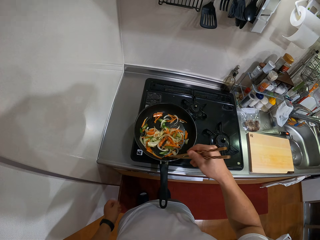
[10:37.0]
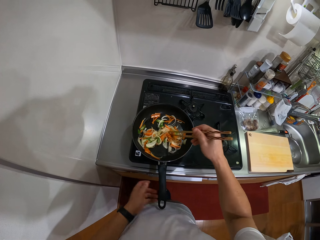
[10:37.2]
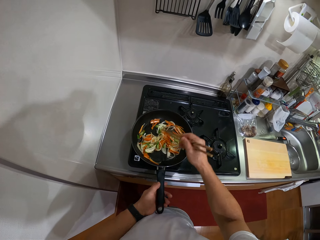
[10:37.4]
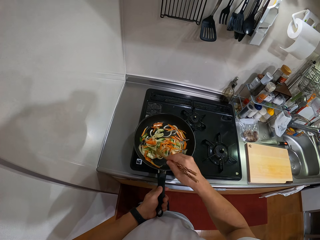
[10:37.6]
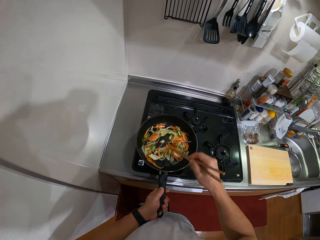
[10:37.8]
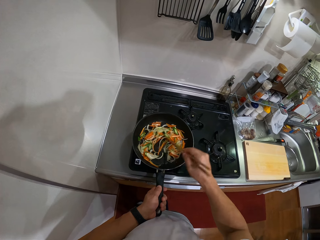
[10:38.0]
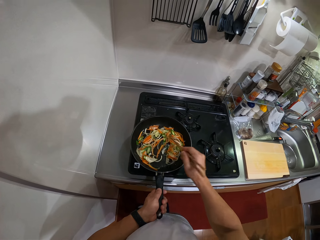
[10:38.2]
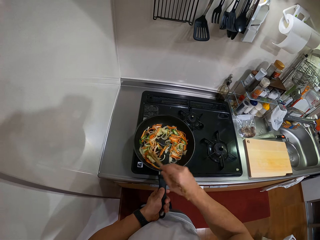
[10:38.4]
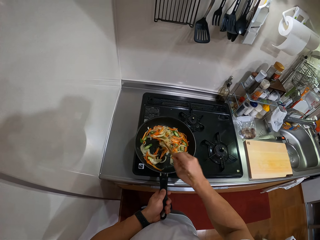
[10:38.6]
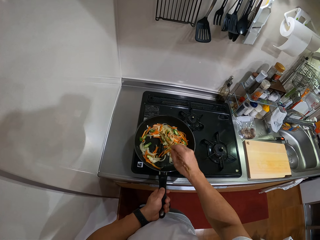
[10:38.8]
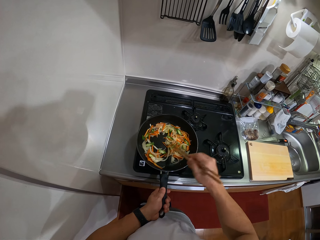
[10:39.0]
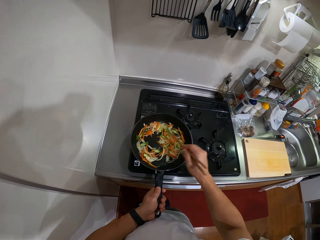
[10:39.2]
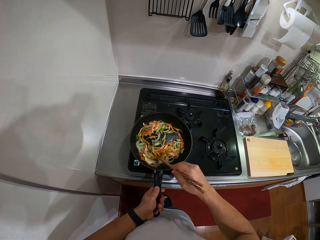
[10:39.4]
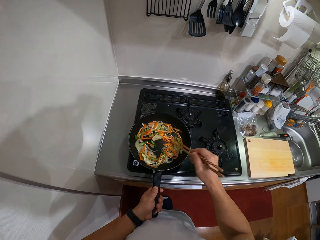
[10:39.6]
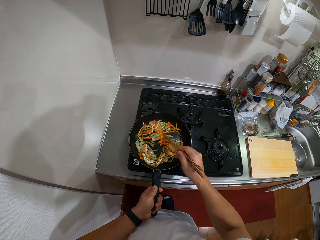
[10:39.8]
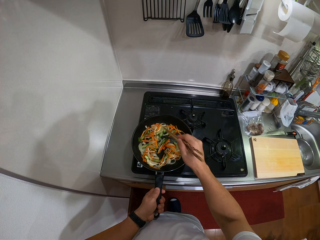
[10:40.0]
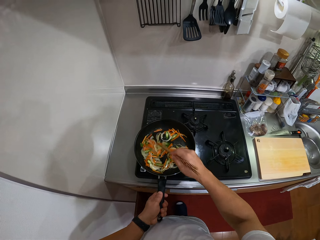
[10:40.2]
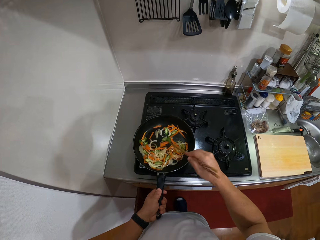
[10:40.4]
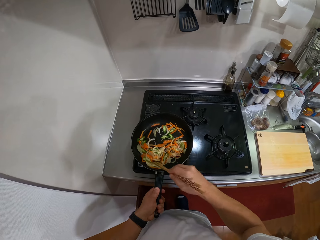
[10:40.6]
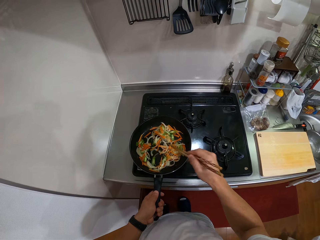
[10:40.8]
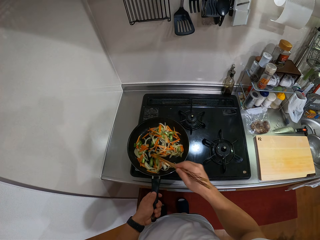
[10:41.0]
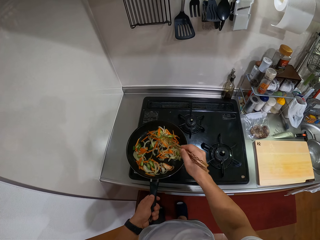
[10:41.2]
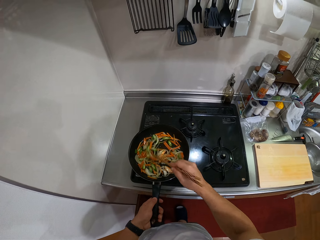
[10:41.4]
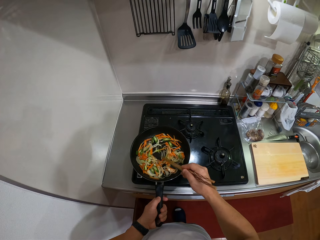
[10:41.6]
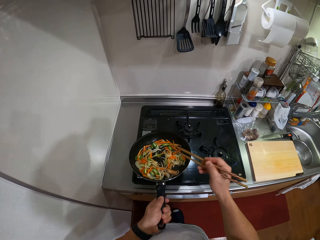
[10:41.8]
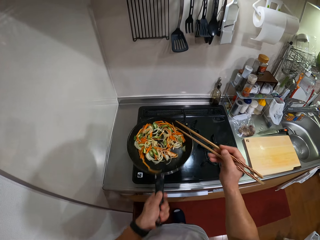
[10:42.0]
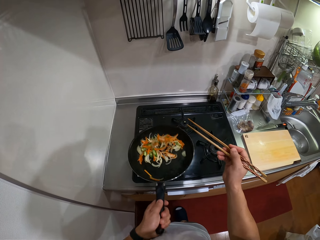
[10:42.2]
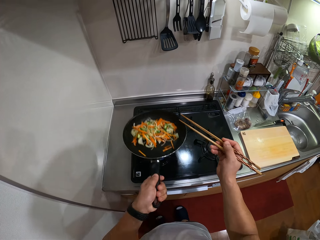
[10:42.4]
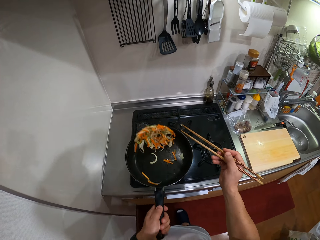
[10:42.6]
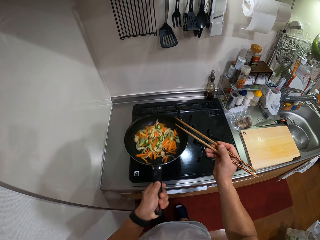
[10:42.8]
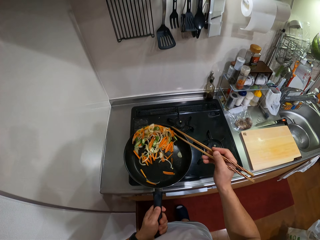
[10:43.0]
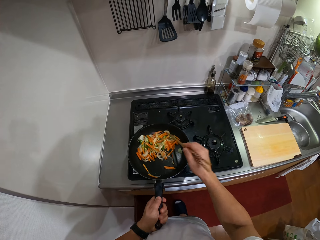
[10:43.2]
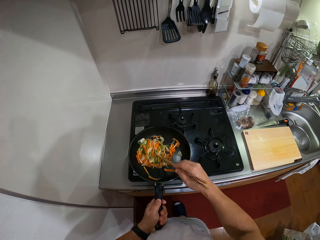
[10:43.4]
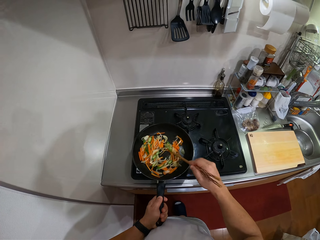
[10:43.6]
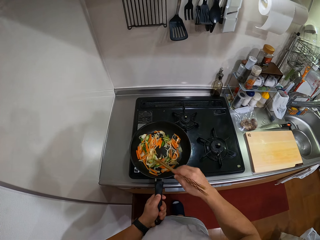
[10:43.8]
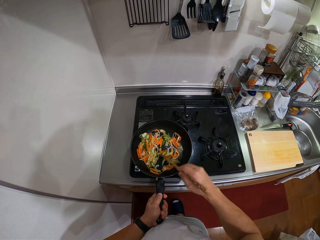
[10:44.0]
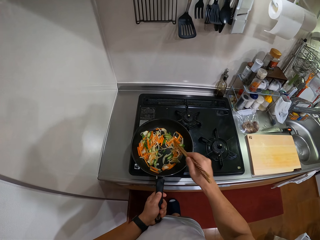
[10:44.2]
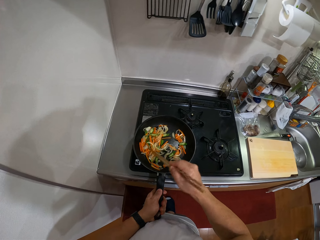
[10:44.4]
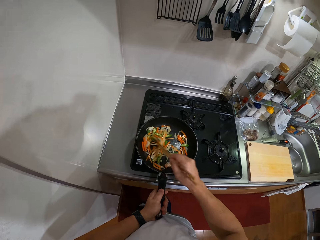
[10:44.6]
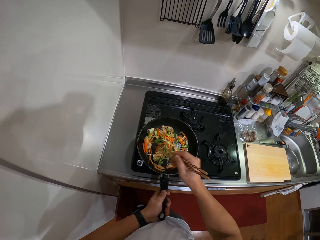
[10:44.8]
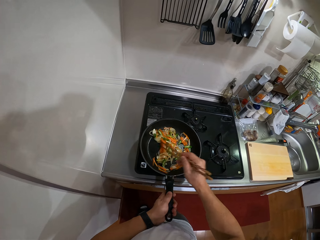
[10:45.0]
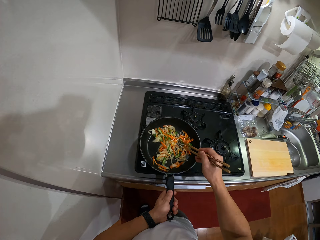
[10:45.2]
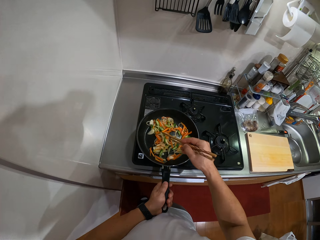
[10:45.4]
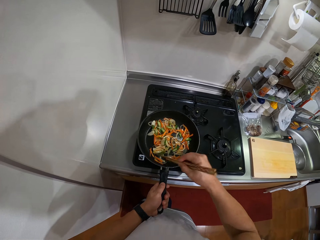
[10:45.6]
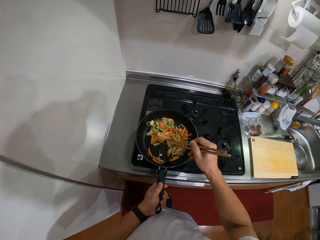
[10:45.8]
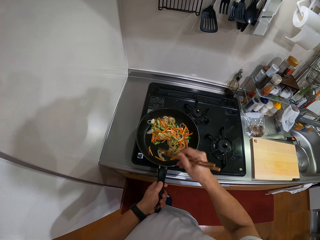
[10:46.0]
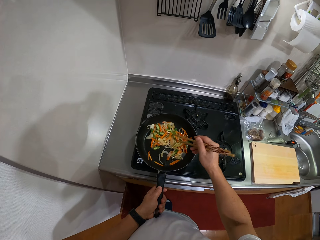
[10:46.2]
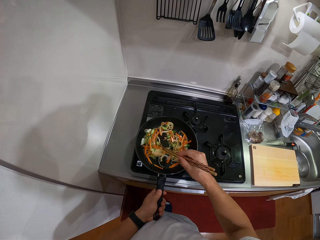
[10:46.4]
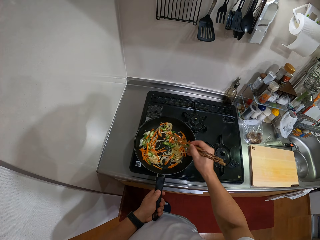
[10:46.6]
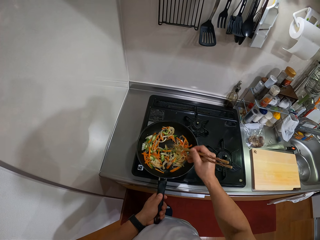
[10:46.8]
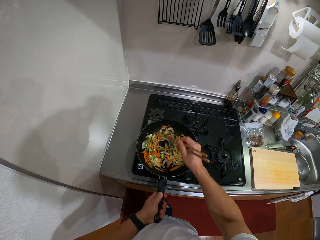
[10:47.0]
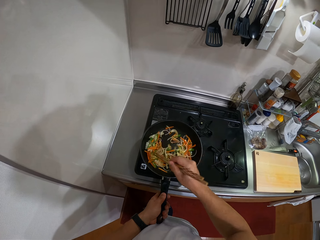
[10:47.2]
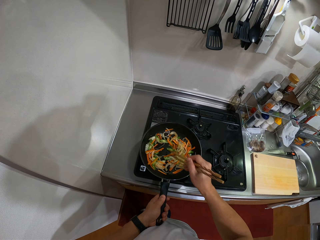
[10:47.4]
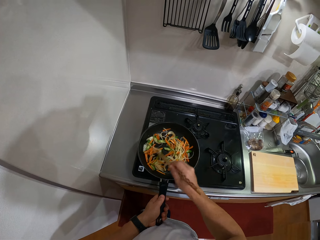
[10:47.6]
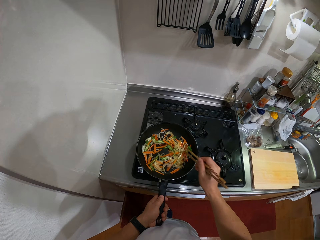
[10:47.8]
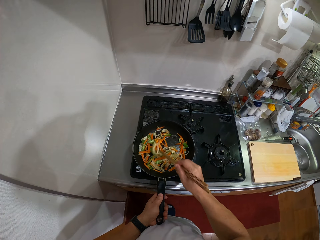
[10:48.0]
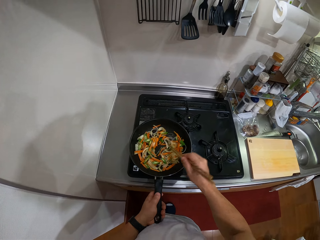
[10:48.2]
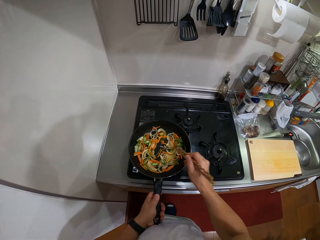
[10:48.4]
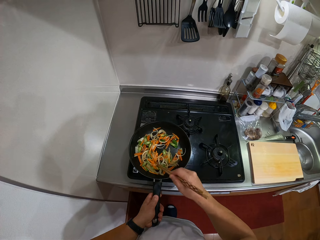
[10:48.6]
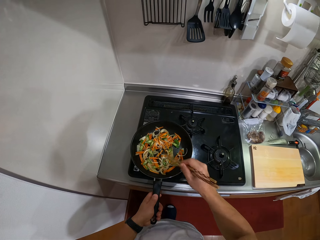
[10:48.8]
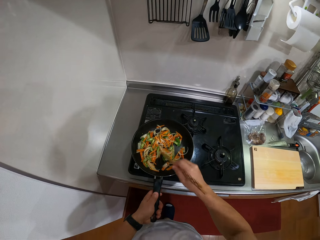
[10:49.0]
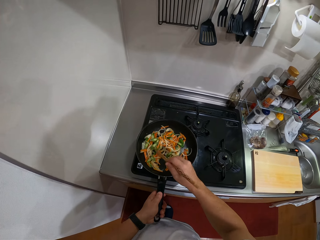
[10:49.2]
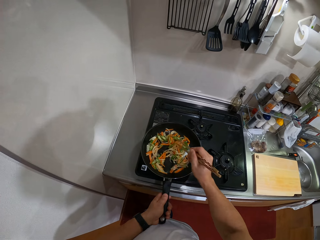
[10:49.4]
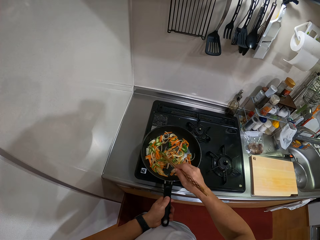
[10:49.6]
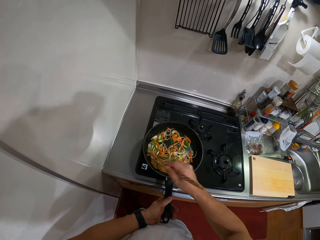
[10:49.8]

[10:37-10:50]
The camera wearer stirs ingredients in the frying pan with a chopping stick. They hold the frying pan handle with the left hand. They lift the pan, shake the ingredients in the frying pan, and place the pan on the cooker. They stir the ingredients in the frying pan with the chopping stick.

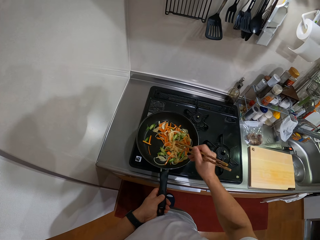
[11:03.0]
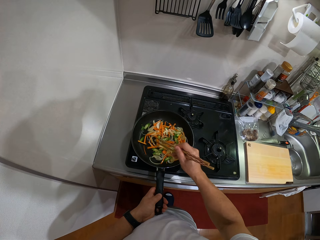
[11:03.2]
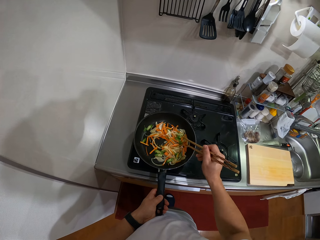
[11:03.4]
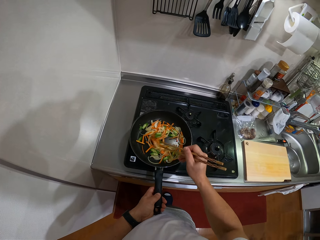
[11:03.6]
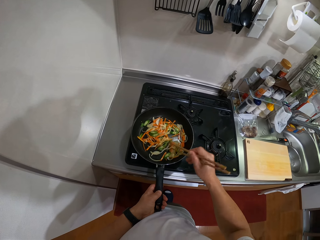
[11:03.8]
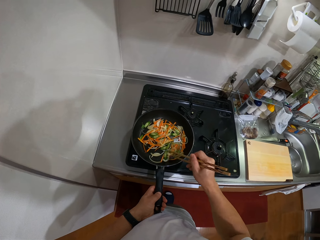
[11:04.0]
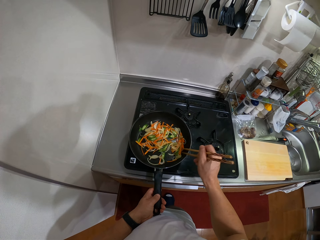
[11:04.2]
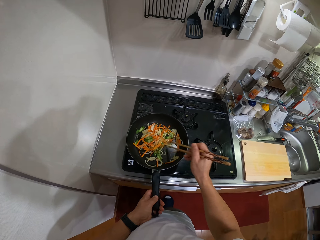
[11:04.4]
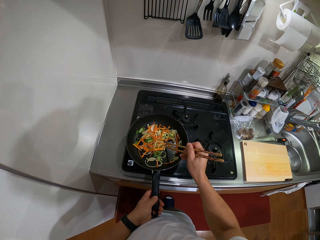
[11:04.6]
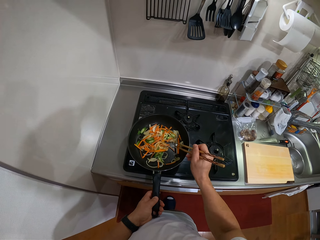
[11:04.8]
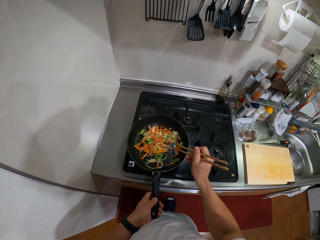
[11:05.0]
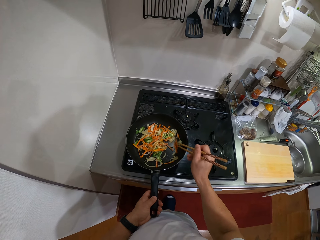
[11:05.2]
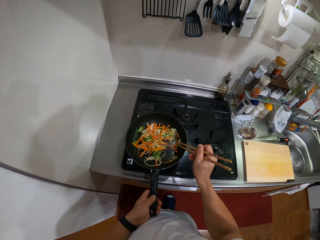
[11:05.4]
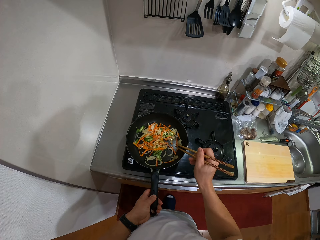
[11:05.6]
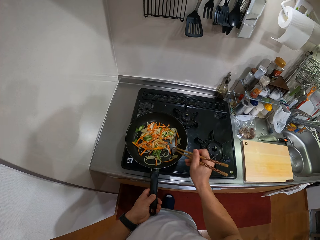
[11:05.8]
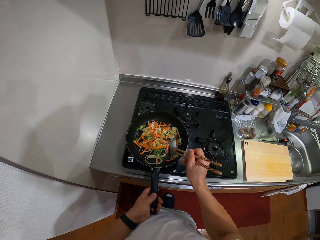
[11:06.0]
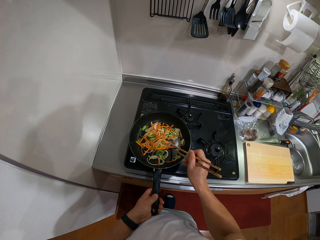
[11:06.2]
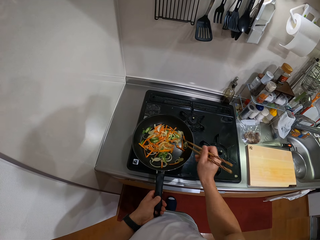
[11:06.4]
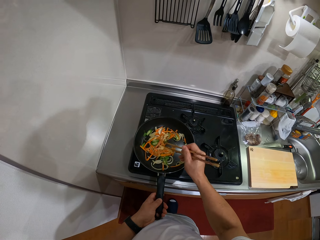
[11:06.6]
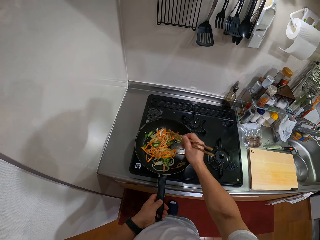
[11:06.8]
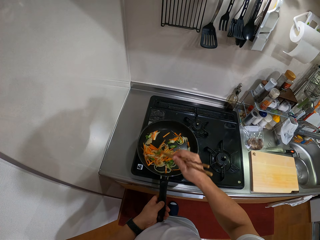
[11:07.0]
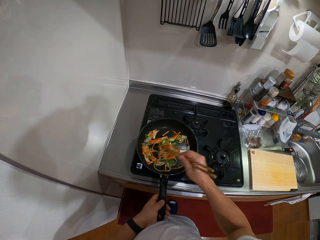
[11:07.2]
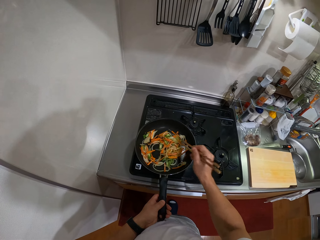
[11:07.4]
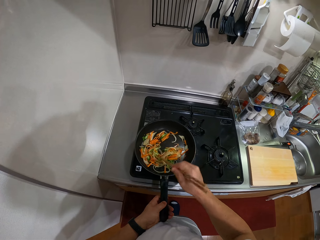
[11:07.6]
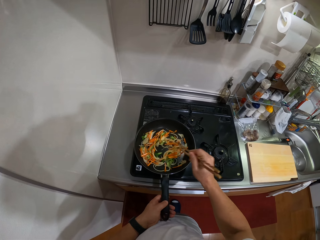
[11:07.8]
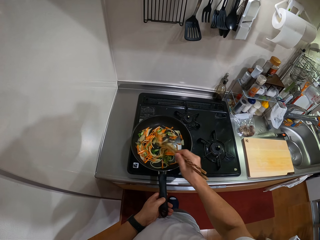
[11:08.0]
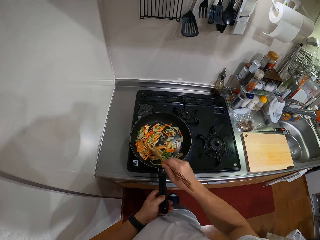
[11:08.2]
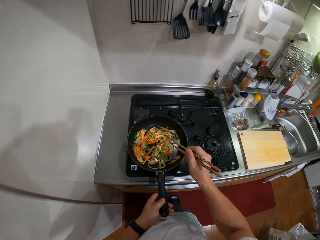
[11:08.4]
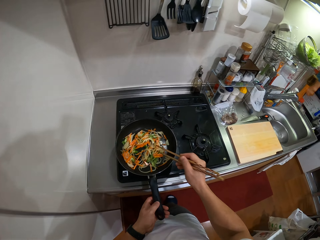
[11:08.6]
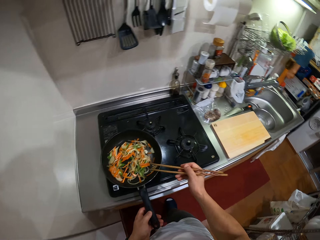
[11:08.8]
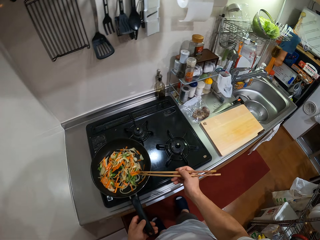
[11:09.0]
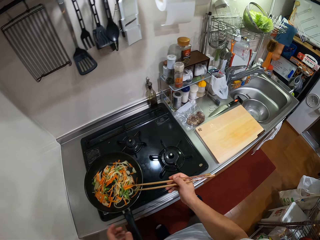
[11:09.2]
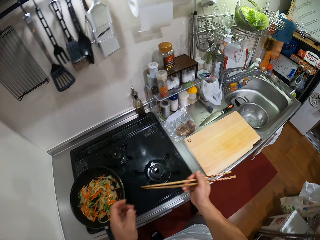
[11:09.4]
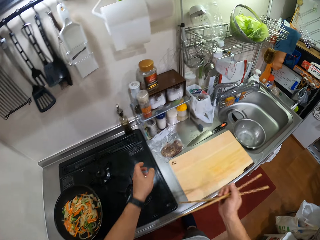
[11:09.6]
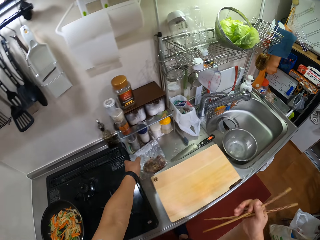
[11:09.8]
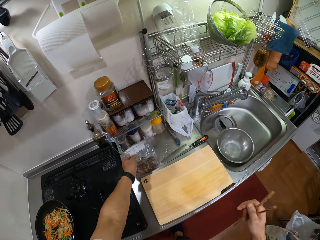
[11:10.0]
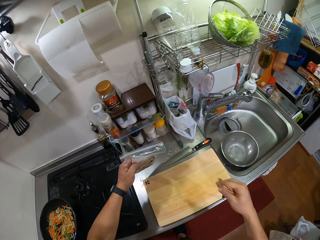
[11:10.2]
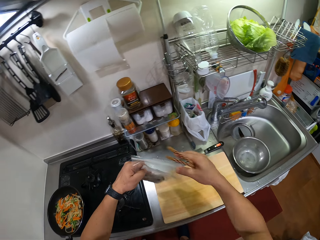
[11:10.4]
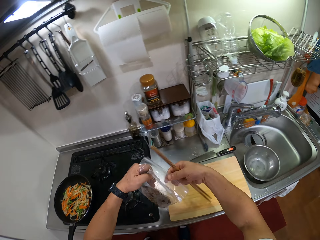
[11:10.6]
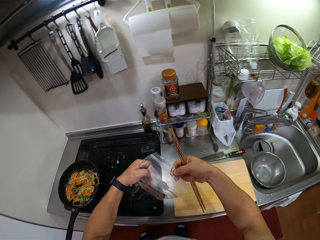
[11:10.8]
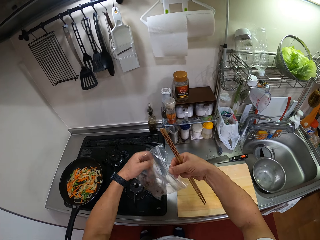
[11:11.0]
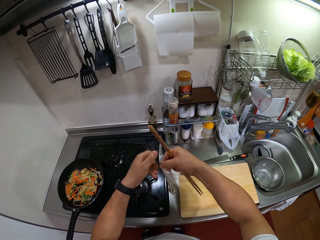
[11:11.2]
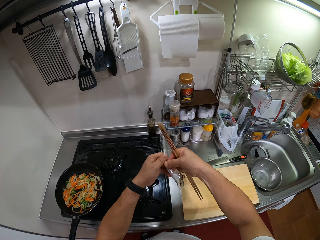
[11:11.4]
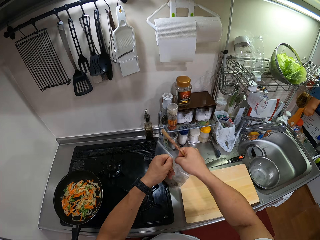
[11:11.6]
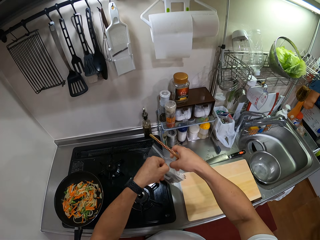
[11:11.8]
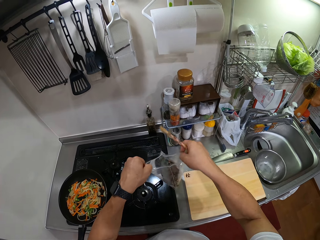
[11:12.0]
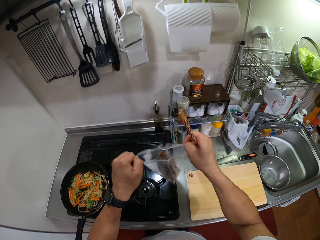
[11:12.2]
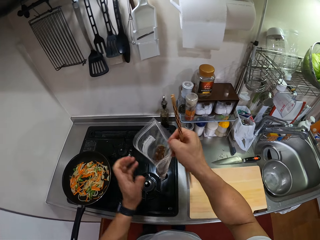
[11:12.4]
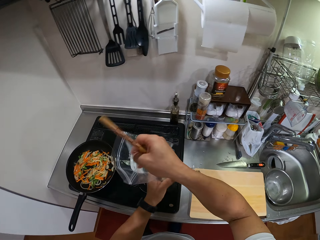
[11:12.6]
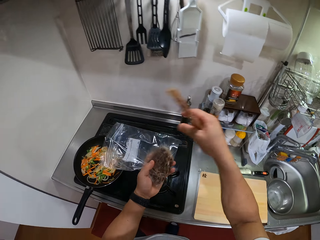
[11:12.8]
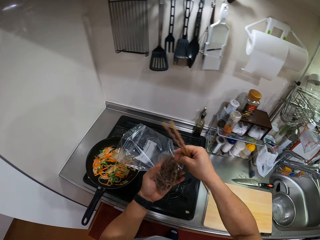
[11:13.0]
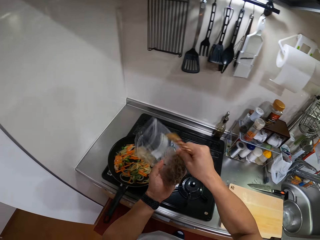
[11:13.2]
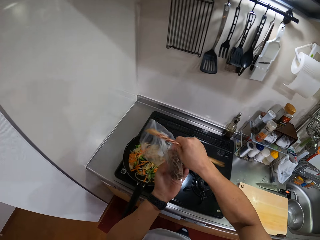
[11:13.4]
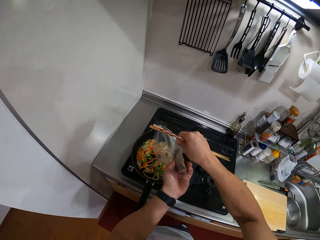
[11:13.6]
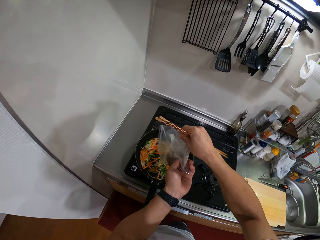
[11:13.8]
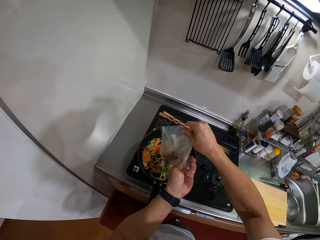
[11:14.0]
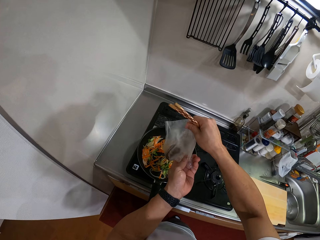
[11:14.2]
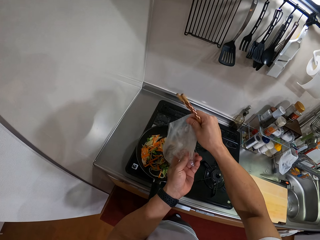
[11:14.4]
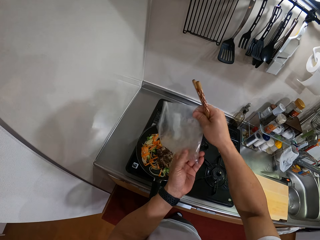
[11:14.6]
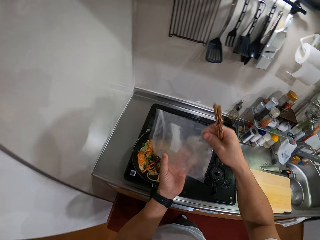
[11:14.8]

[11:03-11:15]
The camera wearer stirs ingredients in the frying pan. They lift the chopping stick. They turn around. They move the left hand. They take a packet of beef or a paper. They lift the paper. They open the packet. They lift the paper. They put the beef in the frying pan.
